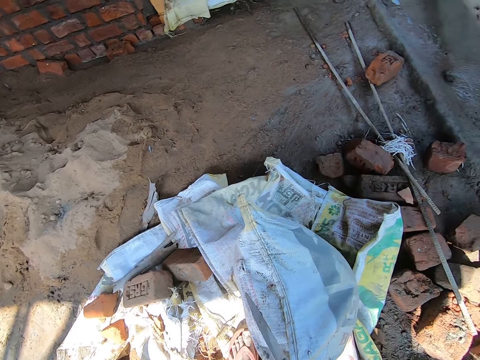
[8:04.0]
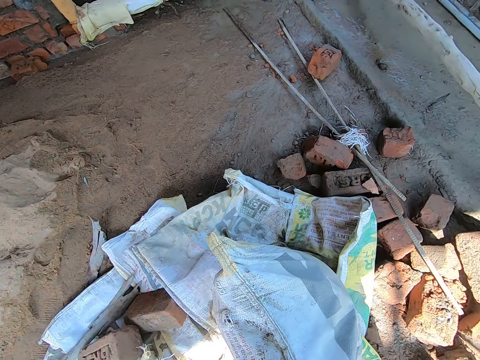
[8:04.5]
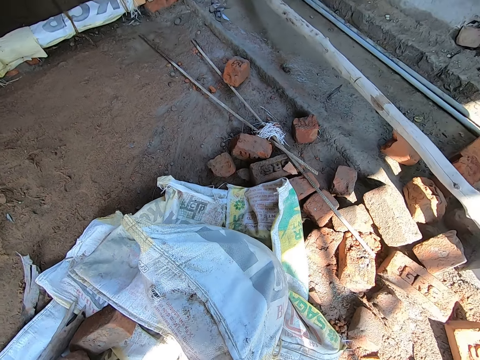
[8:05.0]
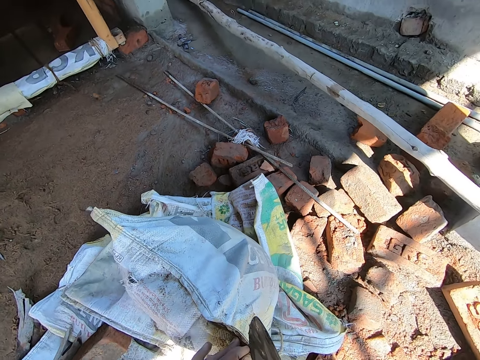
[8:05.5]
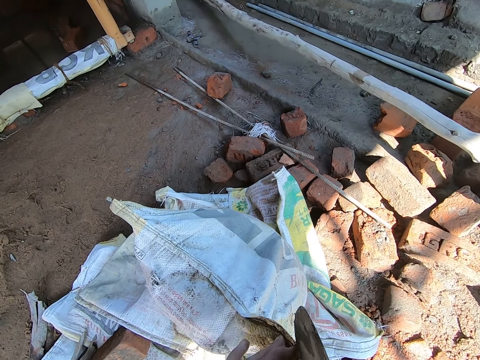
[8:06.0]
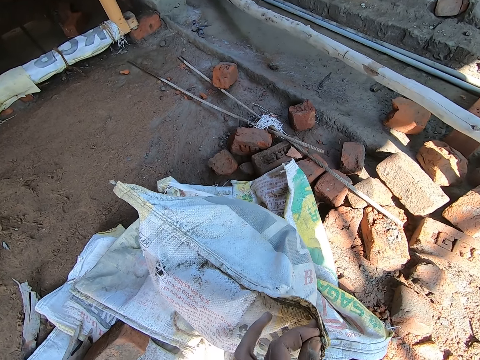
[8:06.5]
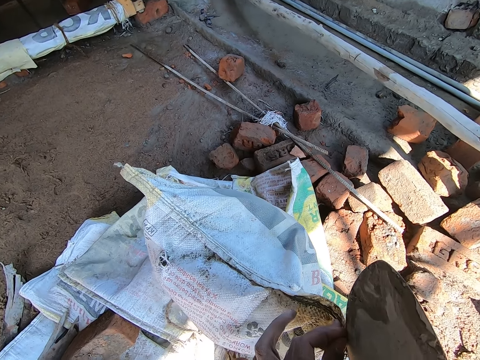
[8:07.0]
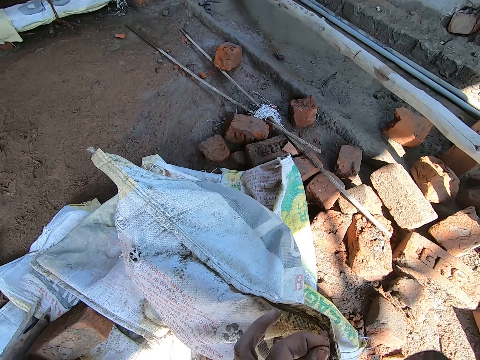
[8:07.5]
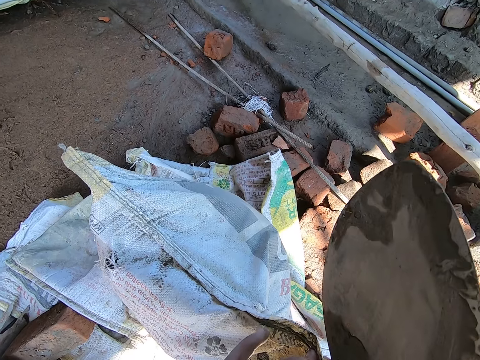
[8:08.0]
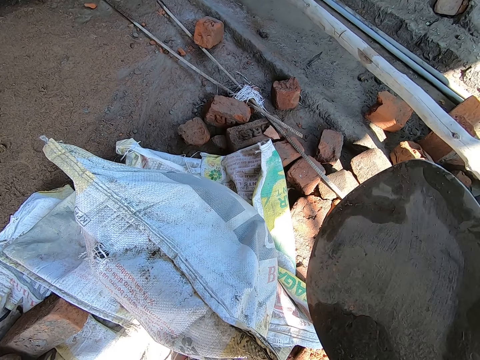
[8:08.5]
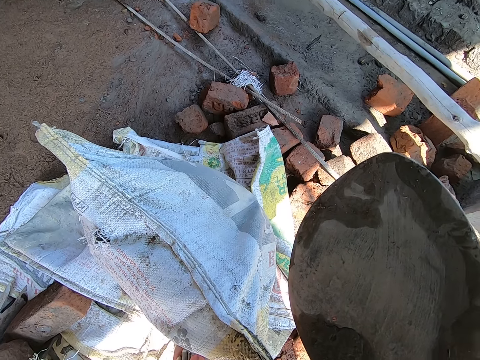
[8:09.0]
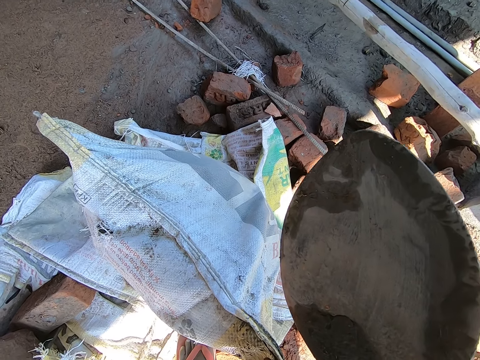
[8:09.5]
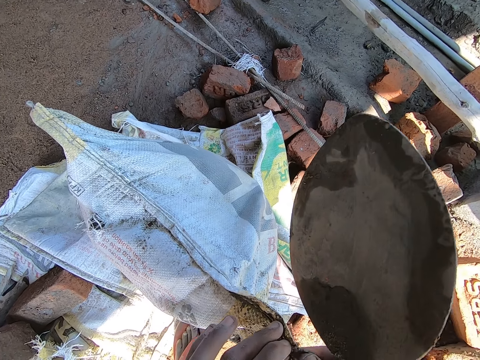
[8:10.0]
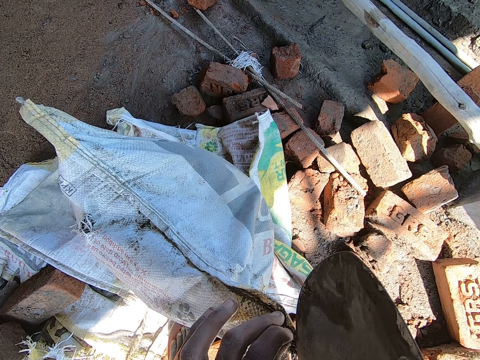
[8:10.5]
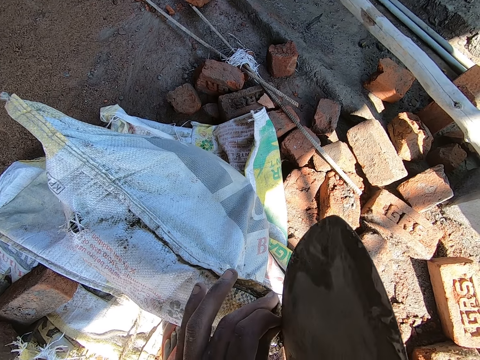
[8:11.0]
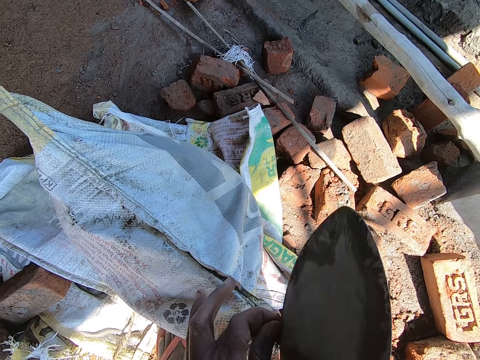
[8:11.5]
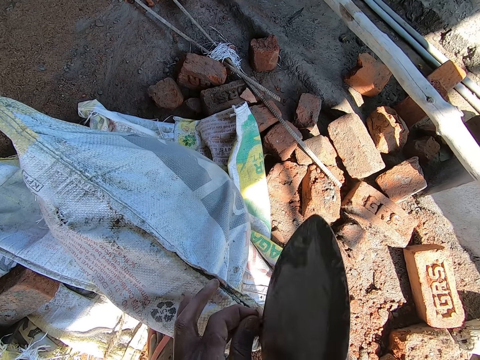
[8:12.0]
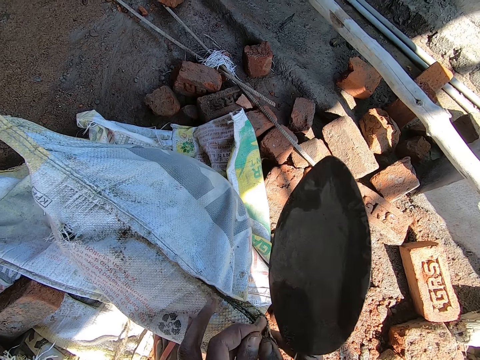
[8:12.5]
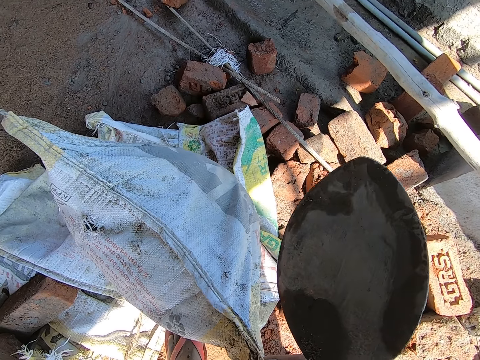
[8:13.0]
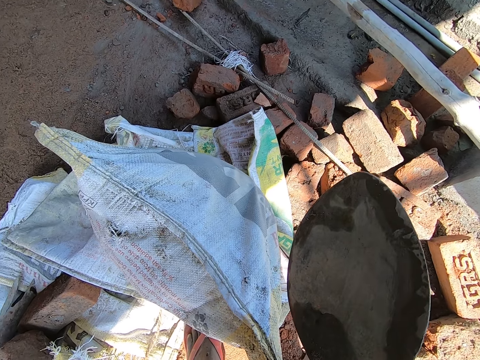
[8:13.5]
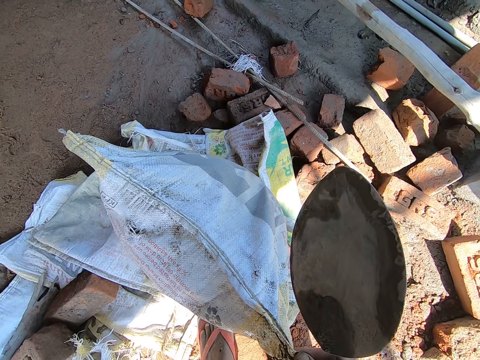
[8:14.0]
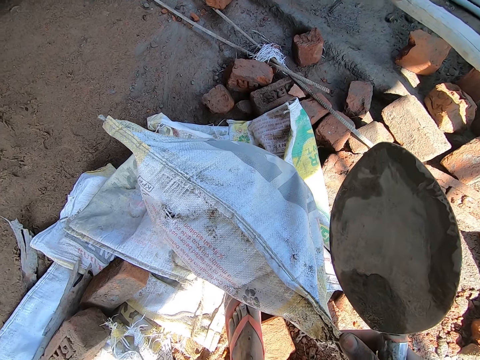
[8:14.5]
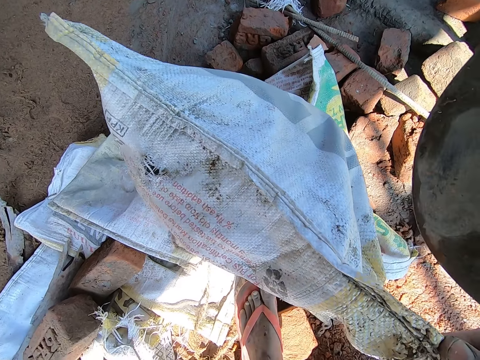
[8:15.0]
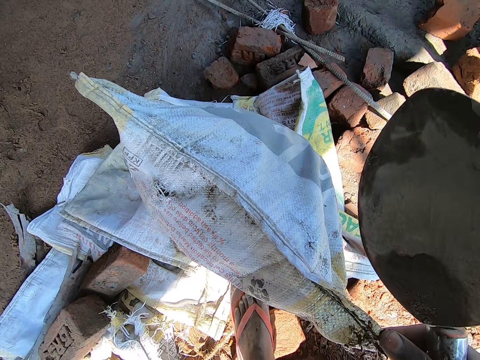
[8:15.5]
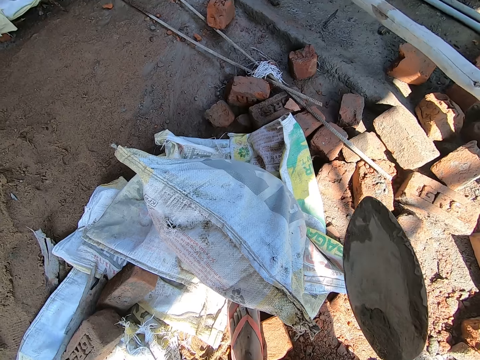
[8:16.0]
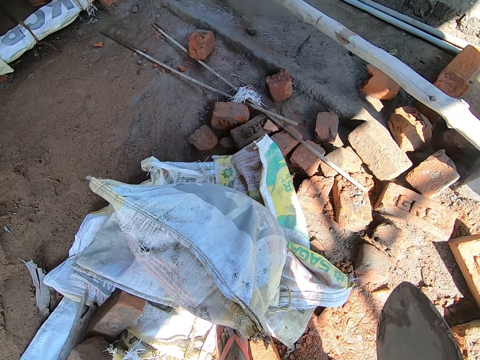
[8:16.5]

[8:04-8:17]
The camera wearer cuts the sack of cement with the trowel in his right hand. He holds the sack of cement with his left hand. He cuts the sack of cement with the trowel in his right hand.

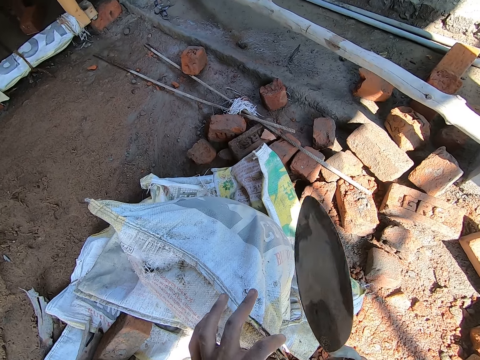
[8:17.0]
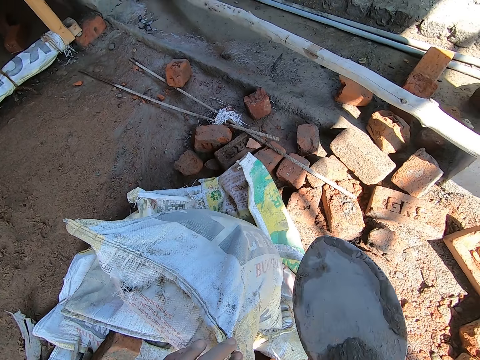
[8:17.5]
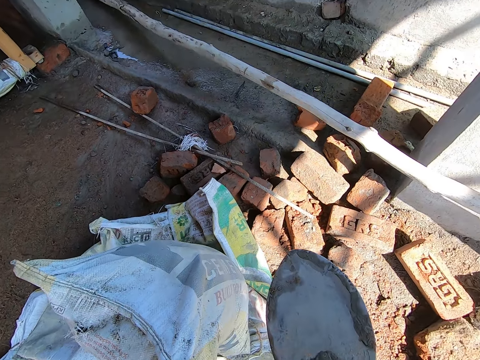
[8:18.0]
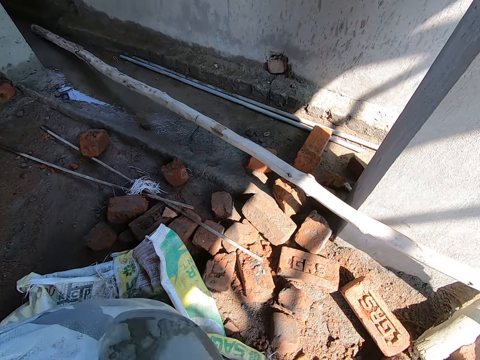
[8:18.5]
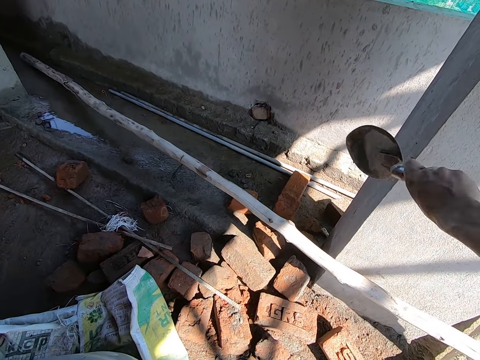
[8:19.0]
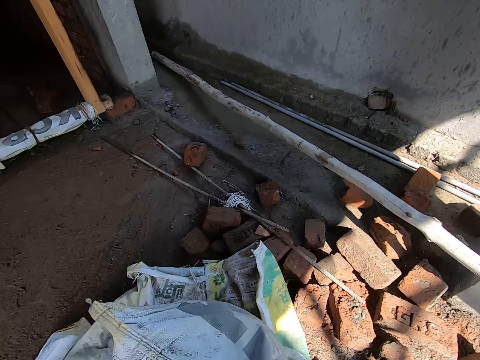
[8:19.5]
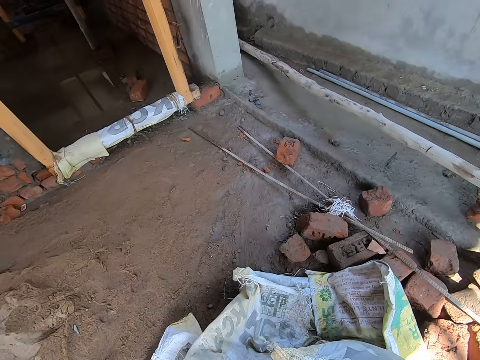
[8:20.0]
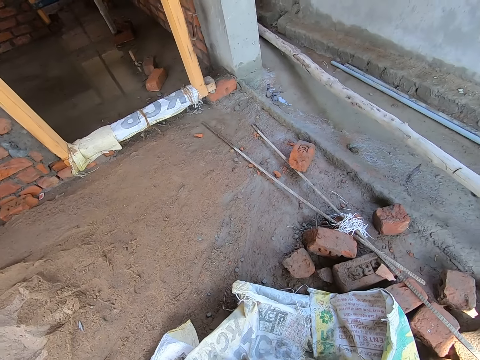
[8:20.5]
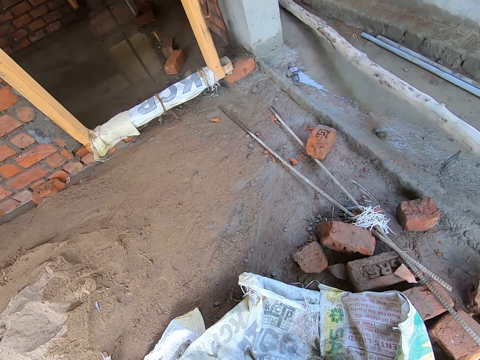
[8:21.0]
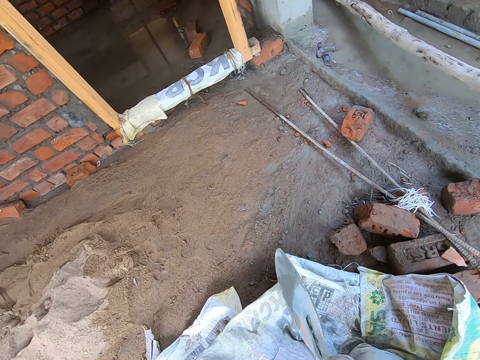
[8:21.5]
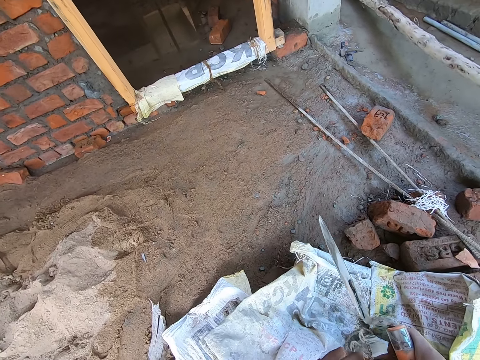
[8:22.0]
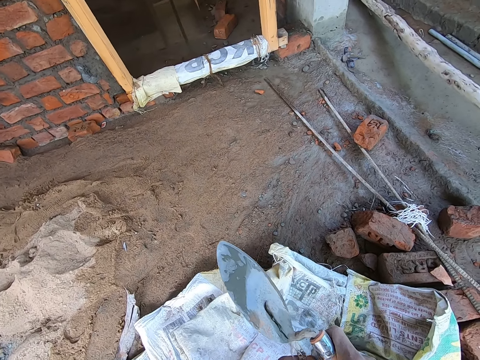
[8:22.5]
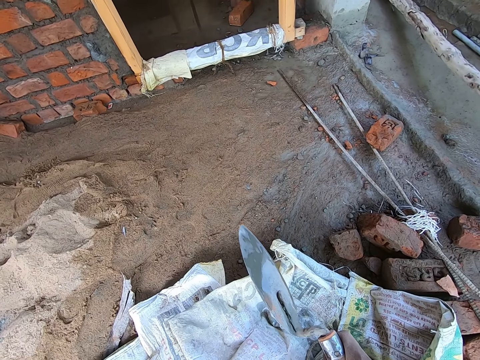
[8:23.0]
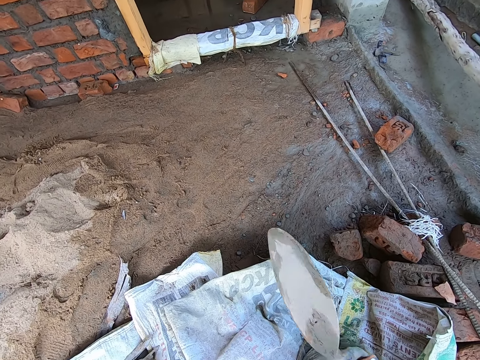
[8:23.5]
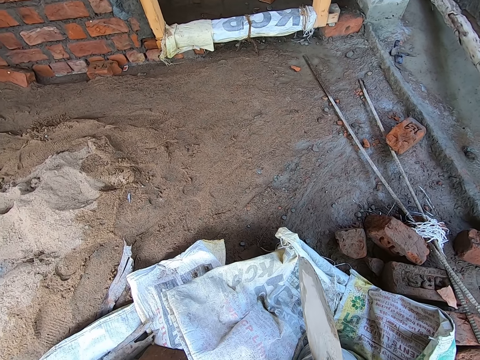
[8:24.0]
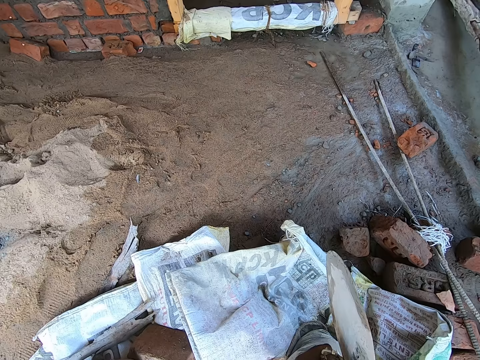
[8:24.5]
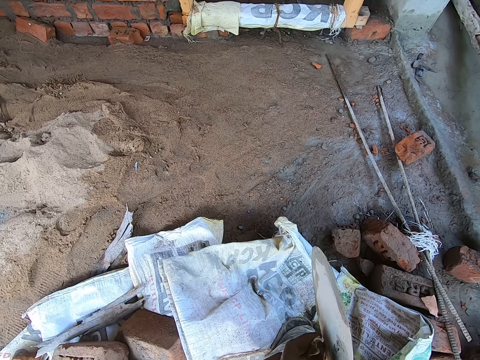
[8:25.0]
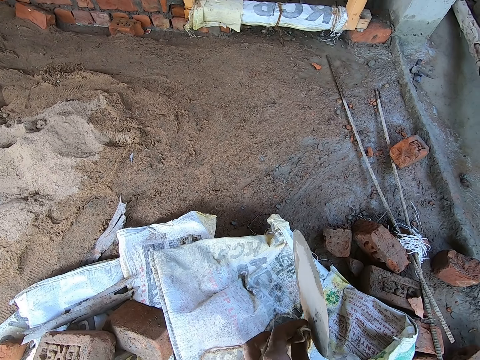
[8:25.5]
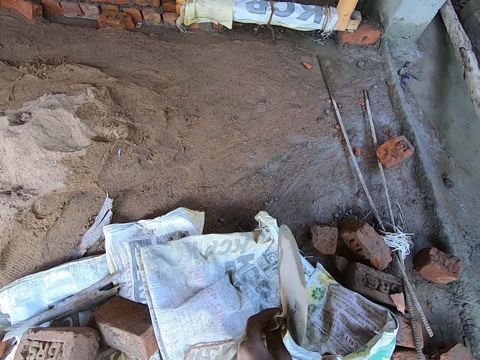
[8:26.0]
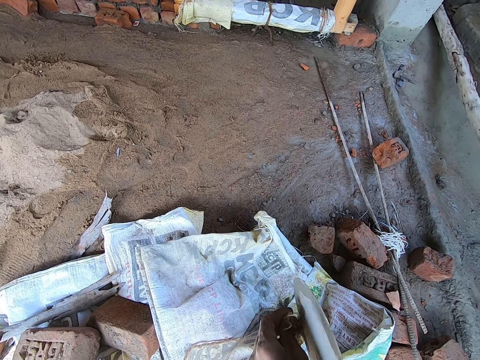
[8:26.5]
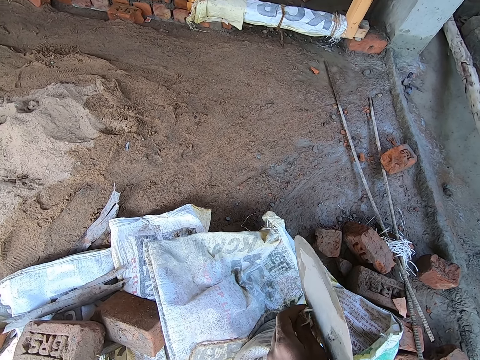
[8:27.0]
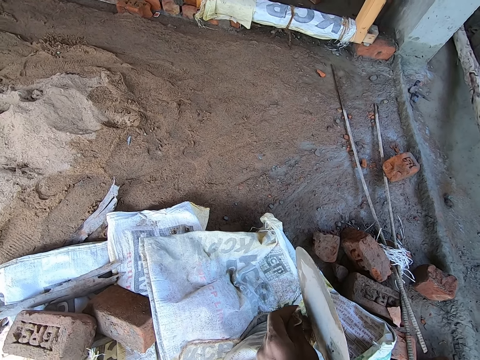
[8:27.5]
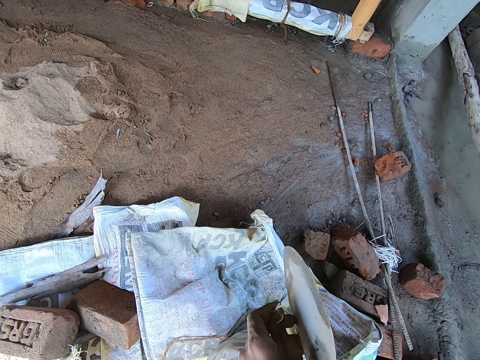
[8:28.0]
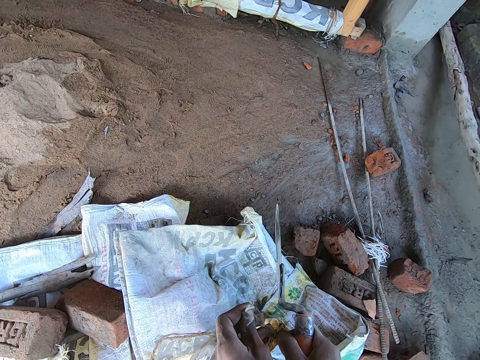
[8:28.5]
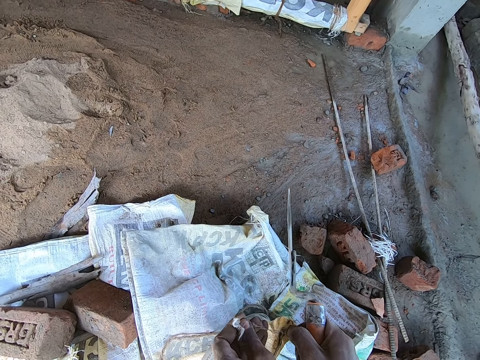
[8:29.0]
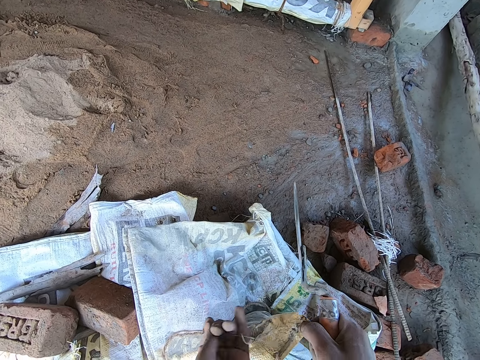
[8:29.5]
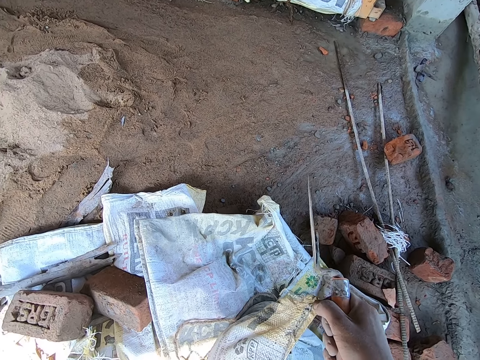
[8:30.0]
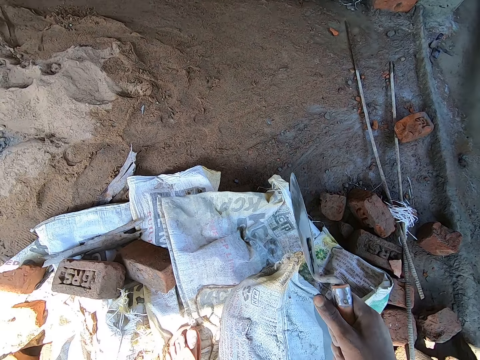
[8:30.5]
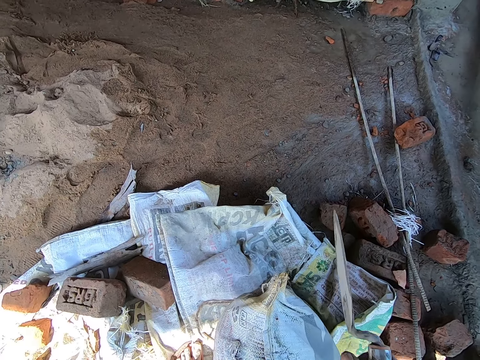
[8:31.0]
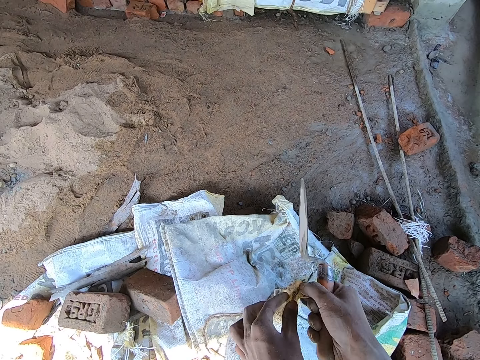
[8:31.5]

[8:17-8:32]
The camera wearer hits the trowel in his right hand on the wall. He holds the sack of cement with his left hand. He cuts the sack of cement with the trowel in his right hand.
